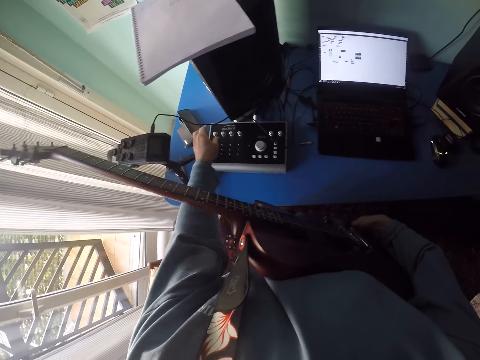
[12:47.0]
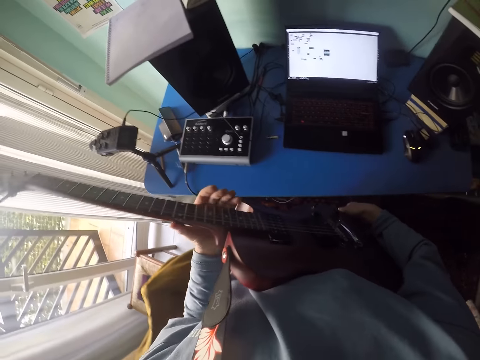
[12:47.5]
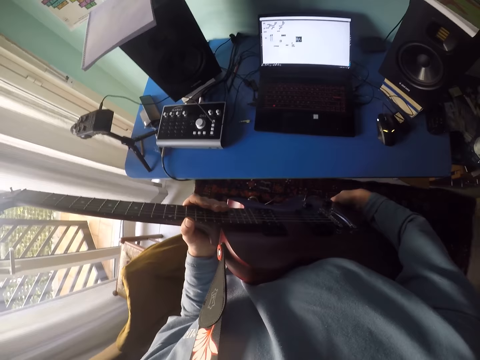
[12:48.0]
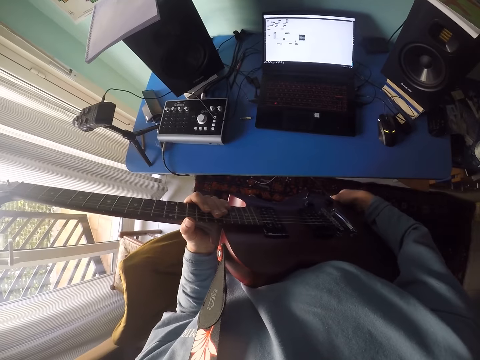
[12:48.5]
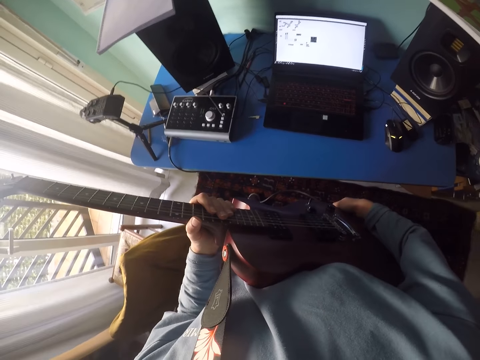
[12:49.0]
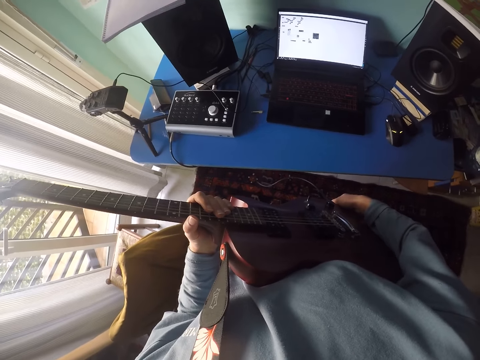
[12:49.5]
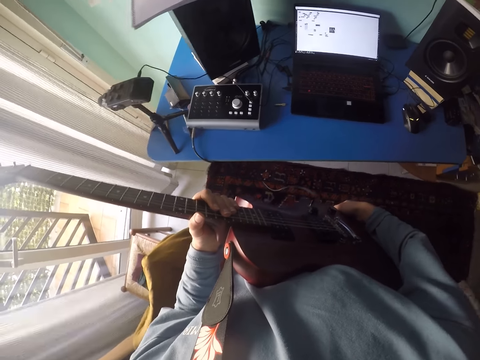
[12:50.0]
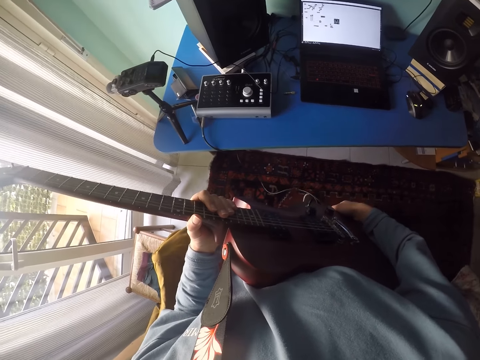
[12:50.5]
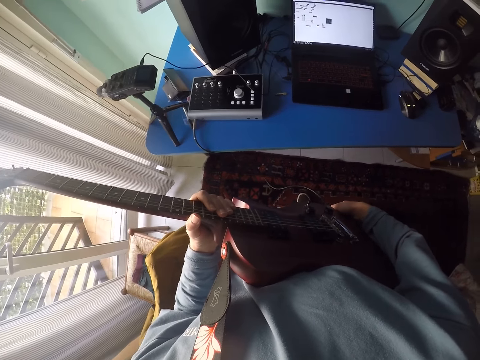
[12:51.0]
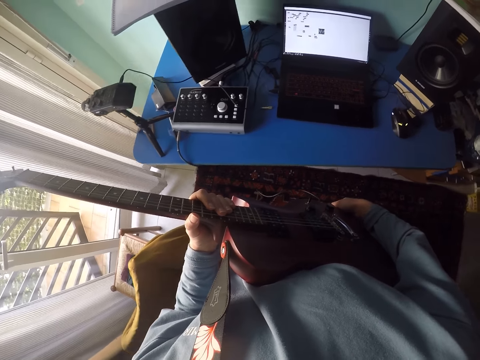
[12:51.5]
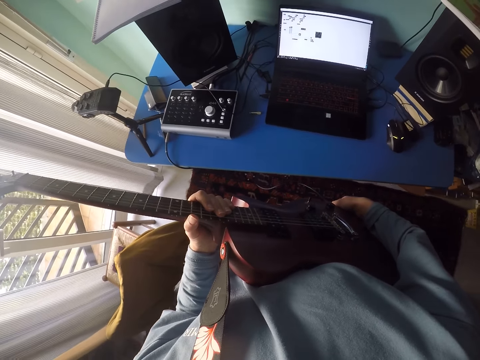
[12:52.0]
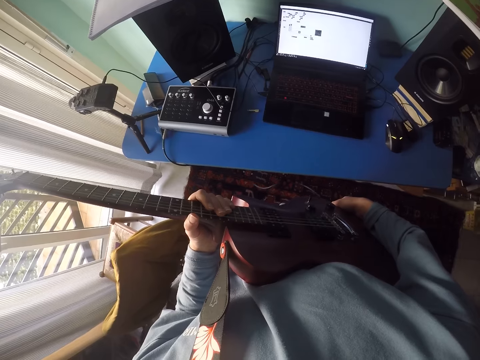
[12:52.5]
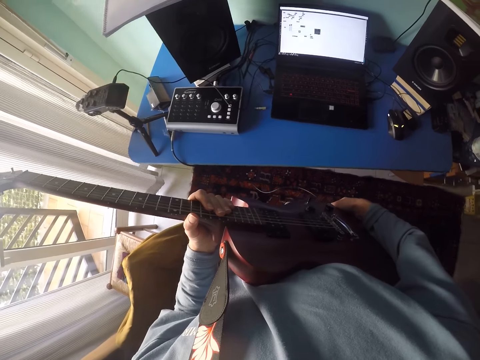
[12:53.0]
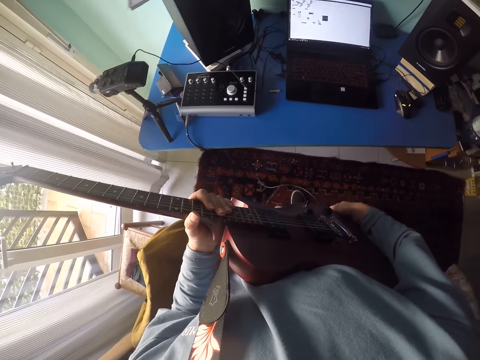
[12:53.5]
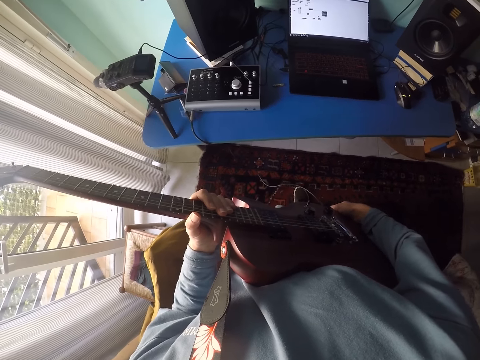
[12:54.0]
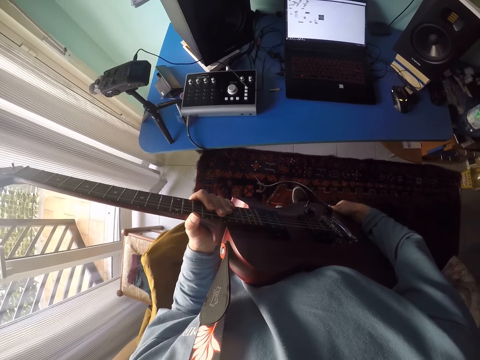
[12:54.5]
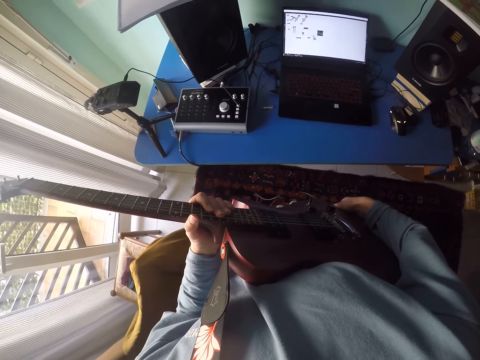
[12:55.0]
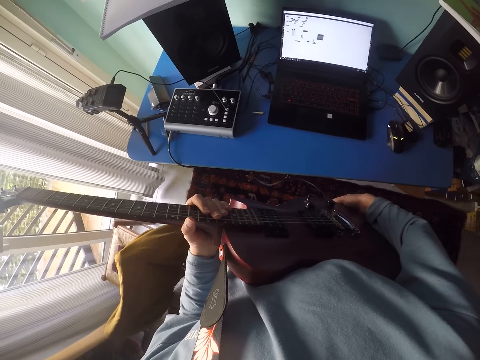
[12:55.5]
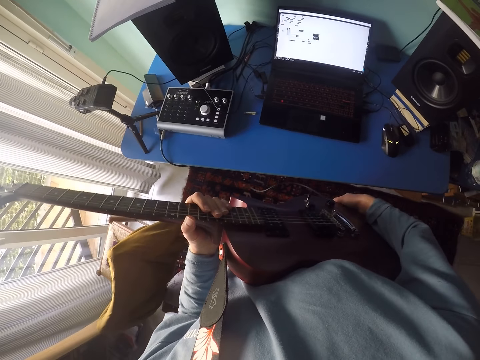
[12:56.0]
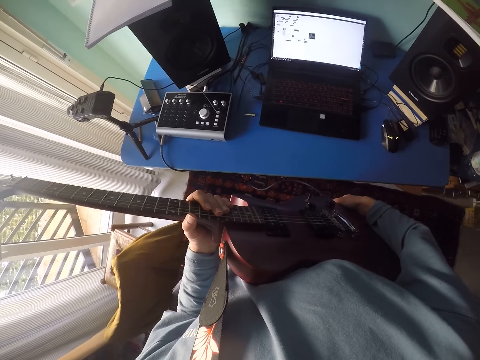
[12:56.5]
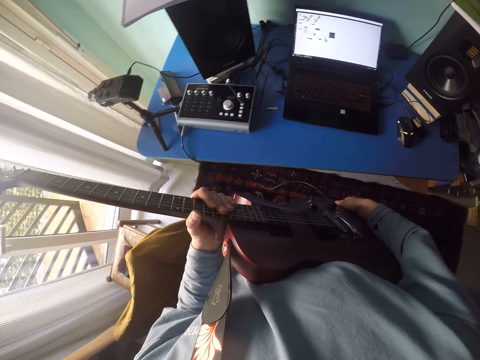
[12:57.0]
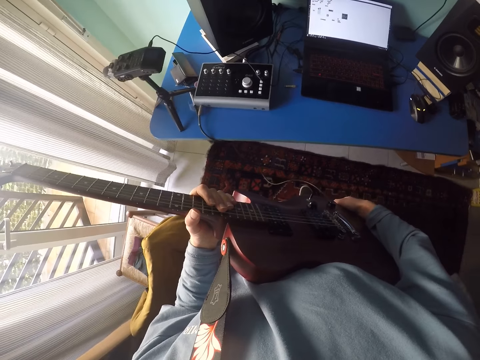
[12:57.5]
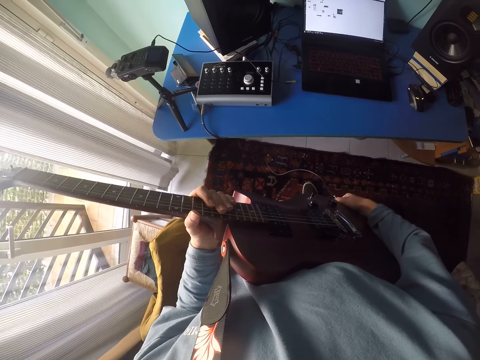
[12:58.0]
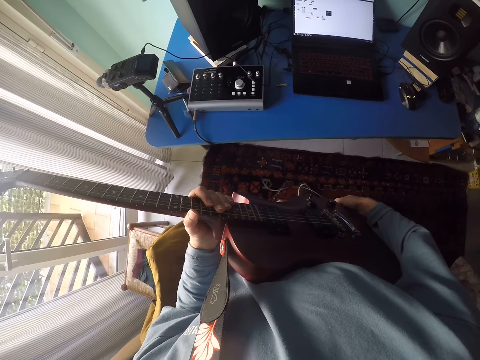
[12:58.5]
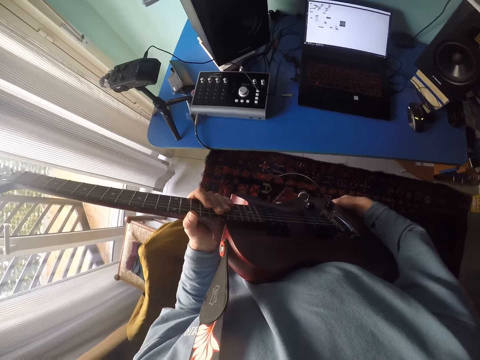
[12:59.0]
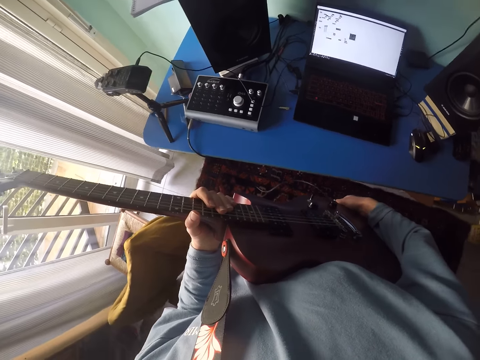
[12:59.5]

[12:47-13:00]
The camera wearer holds the button on something. She holds the guitar with her left hand. She adjusts the cable of the guitar with her right hand.

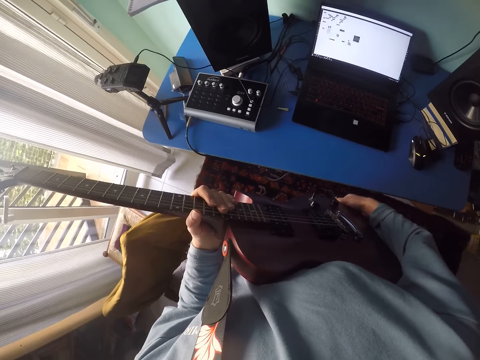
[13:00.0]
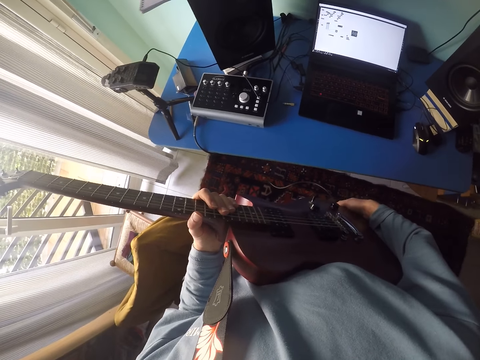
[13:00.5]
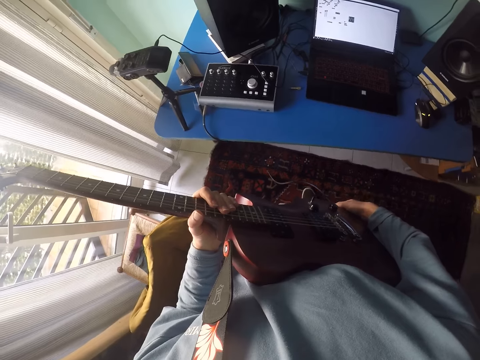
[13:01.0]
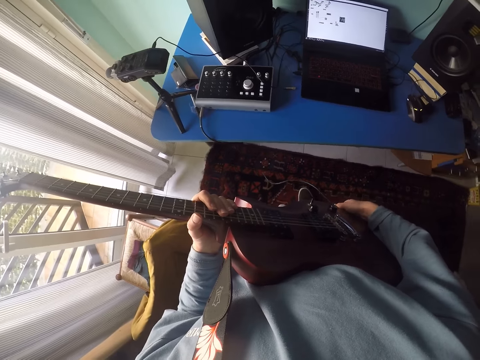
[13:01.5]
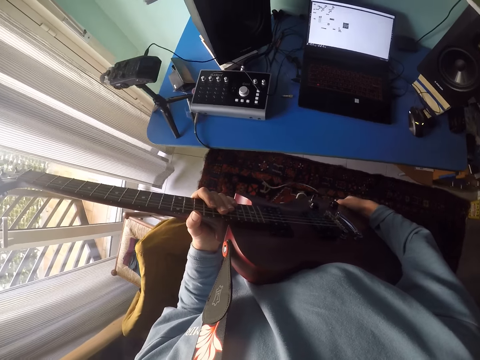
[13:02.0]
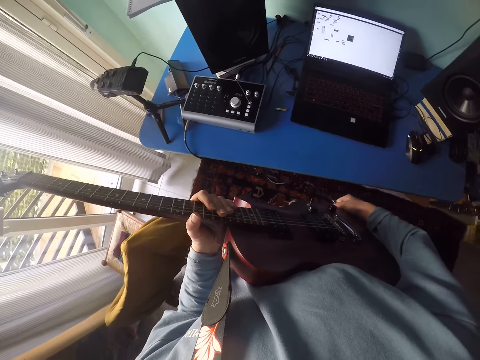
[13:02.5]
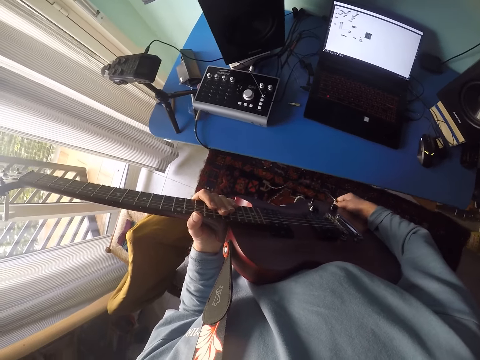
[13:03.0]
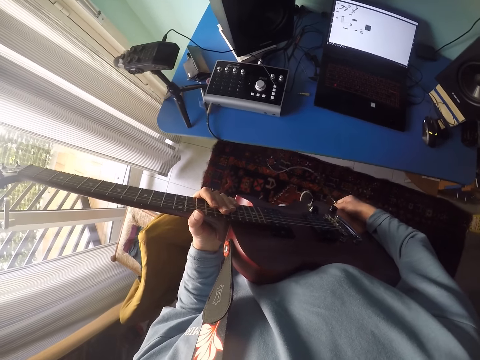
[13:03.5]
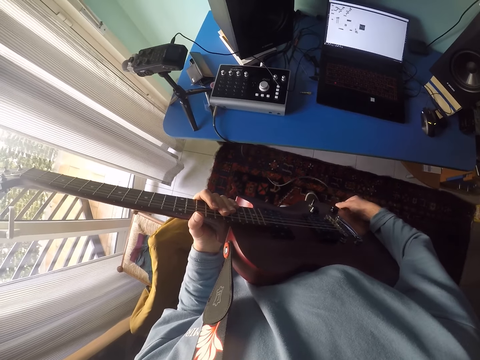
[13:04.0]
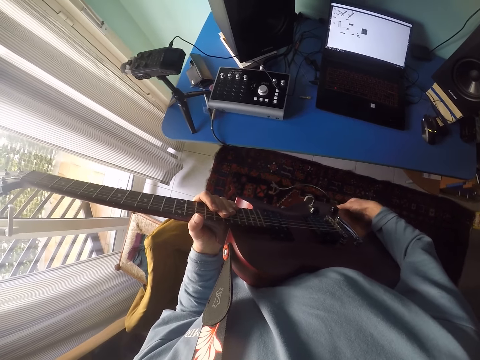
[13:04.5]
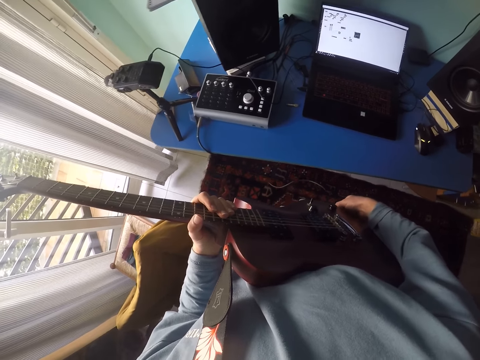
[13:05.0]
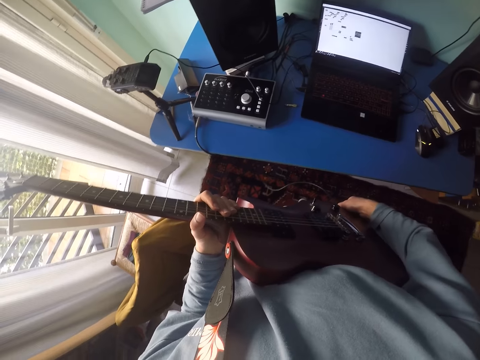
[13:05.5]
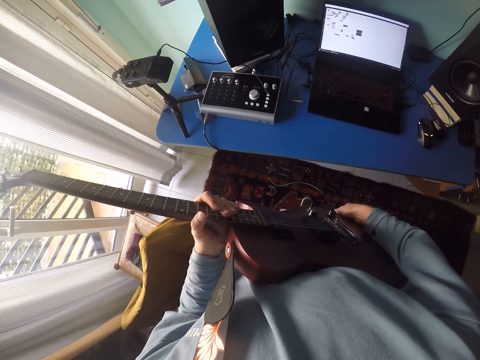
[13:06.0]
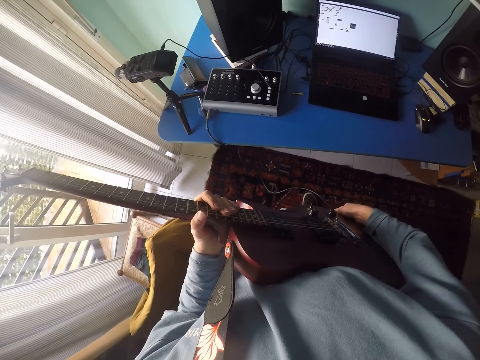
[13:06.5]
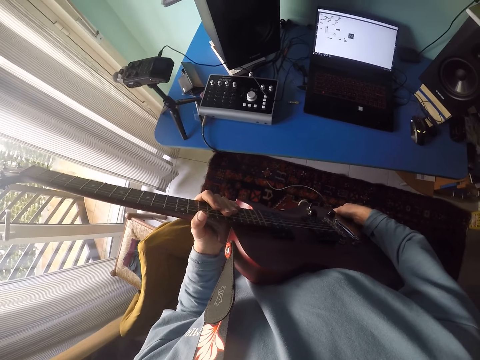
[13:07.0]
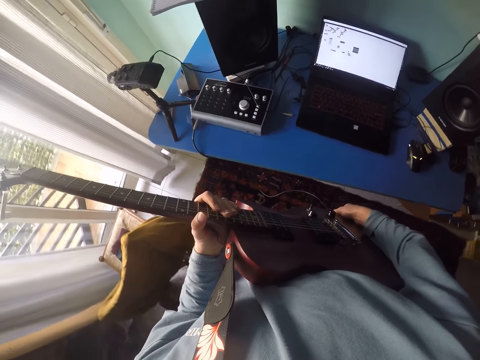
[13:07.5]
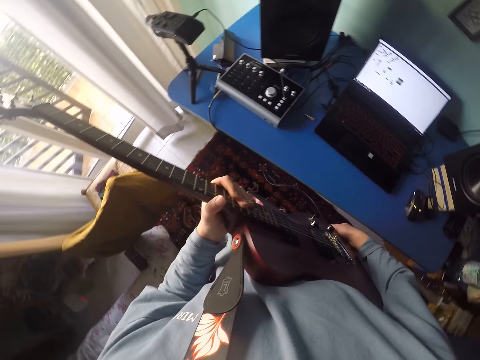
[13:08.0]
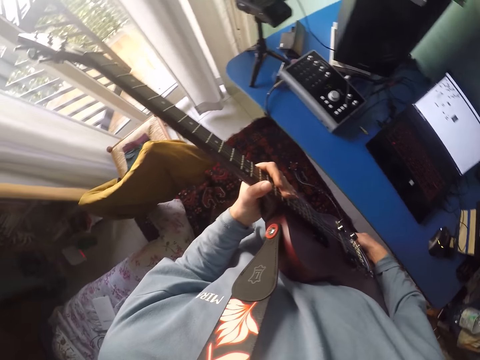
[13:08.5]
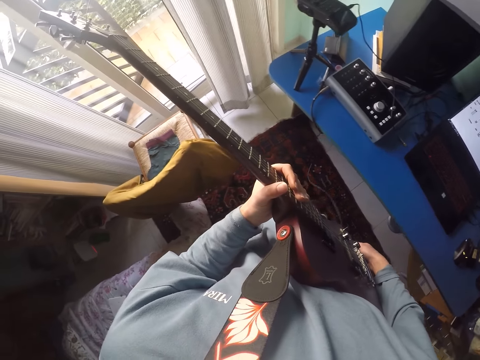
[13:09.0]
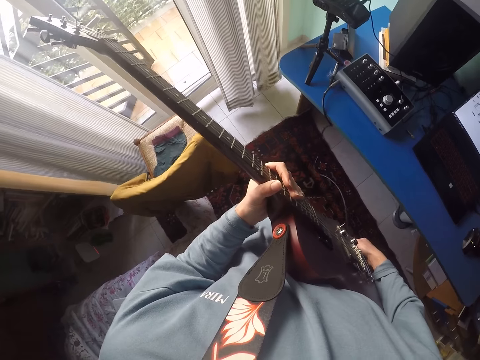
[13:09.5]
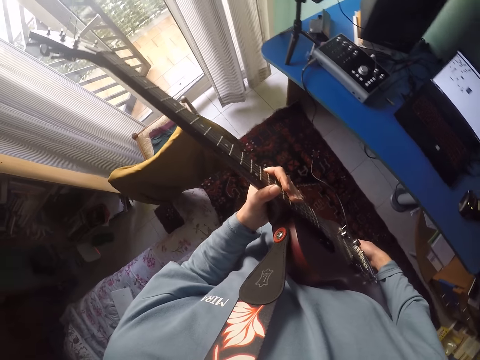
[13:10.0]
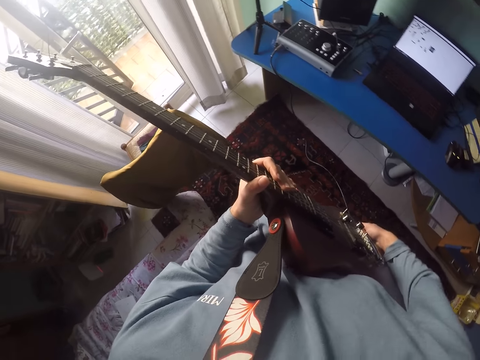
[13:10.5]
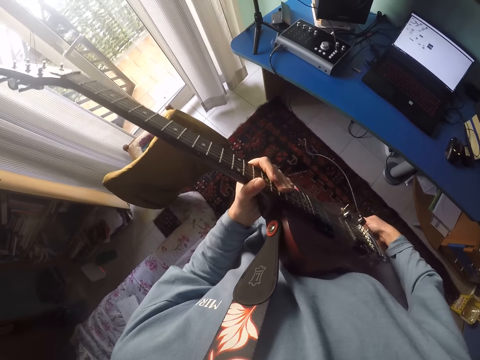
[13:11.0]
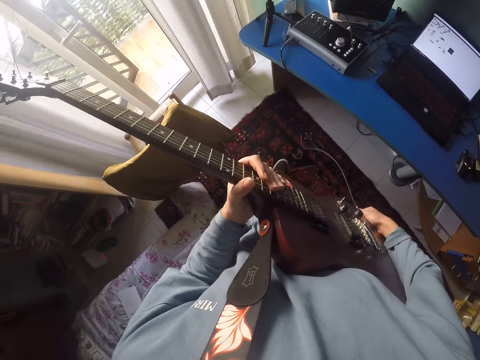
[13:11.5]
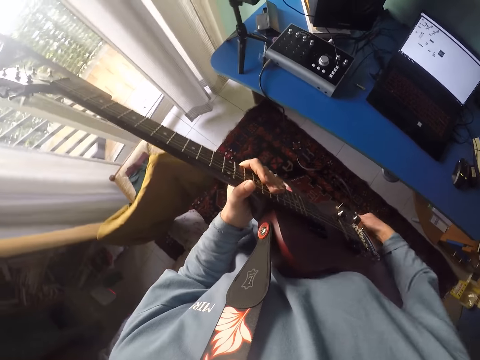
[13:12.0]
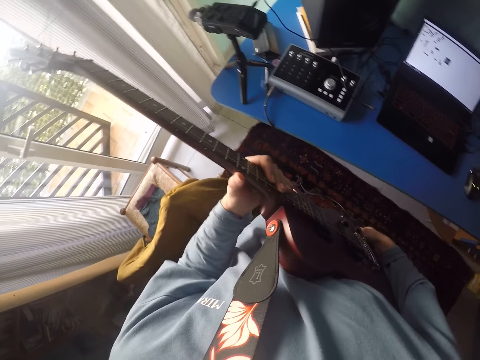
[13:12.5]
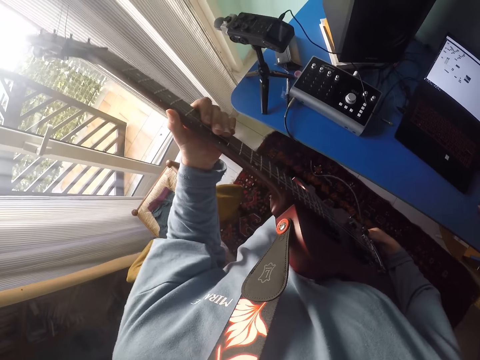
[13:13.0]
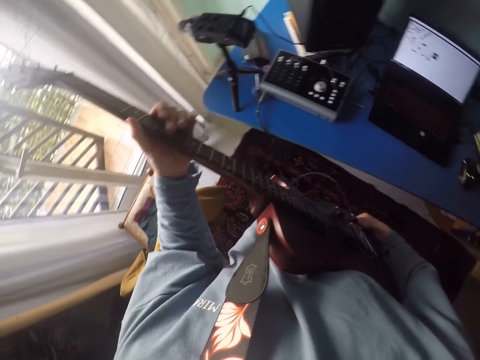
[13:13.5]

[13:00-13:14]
The camera wearer plays the guitar.
